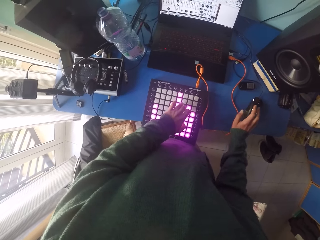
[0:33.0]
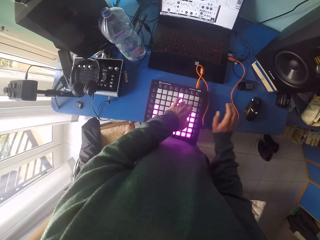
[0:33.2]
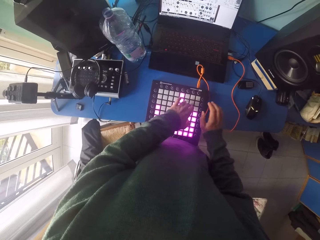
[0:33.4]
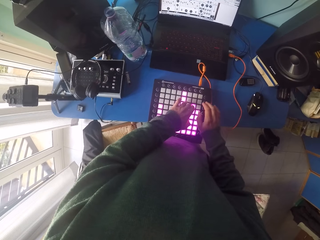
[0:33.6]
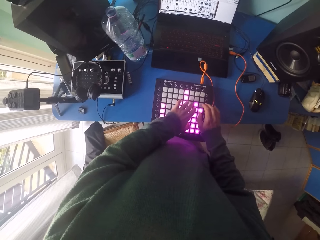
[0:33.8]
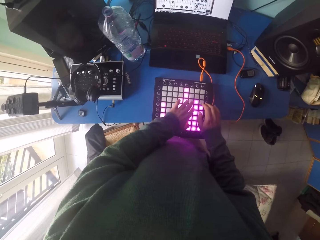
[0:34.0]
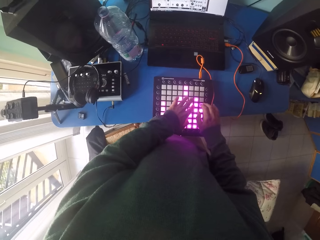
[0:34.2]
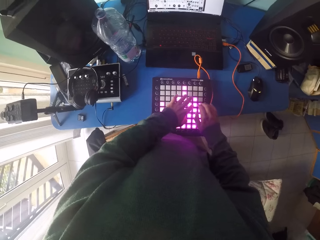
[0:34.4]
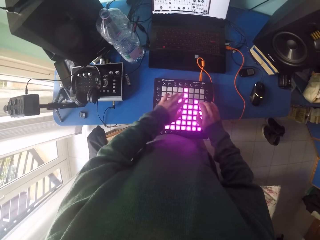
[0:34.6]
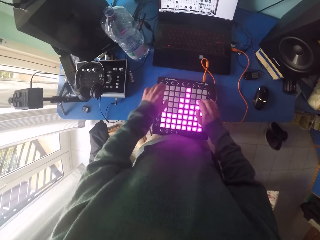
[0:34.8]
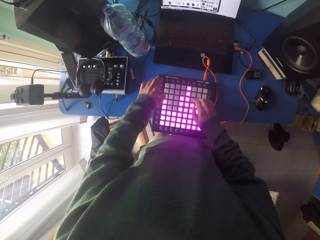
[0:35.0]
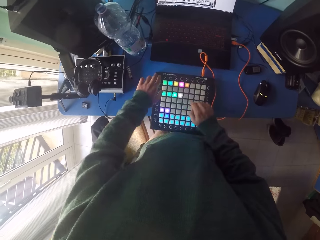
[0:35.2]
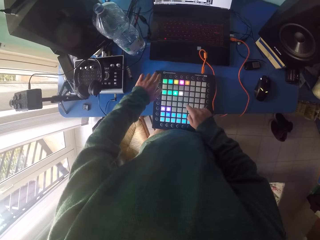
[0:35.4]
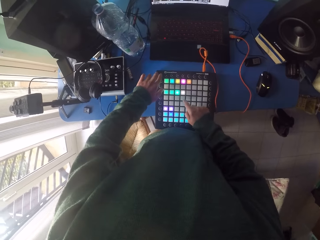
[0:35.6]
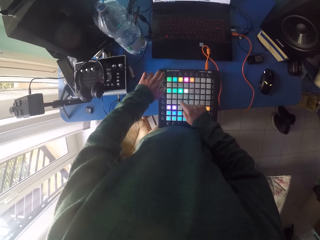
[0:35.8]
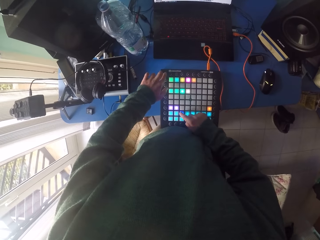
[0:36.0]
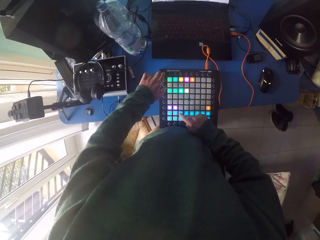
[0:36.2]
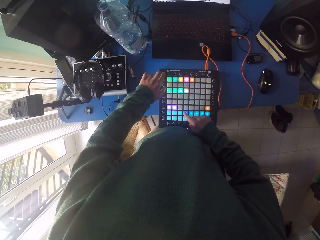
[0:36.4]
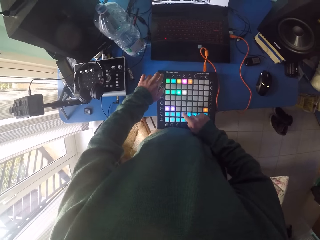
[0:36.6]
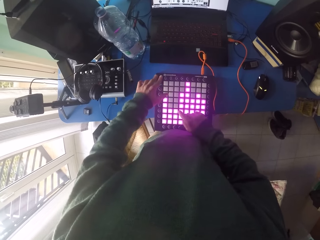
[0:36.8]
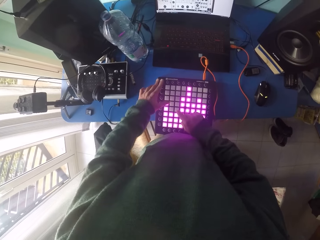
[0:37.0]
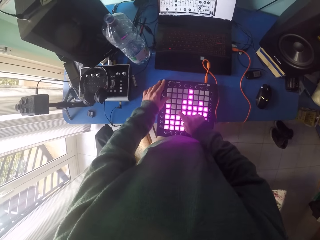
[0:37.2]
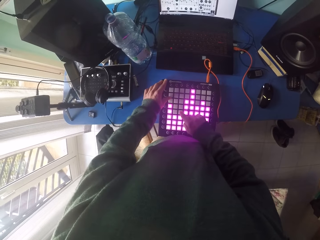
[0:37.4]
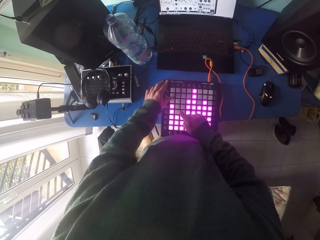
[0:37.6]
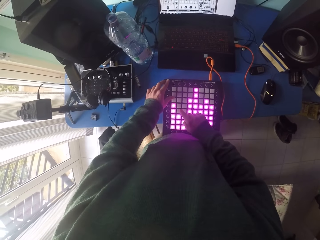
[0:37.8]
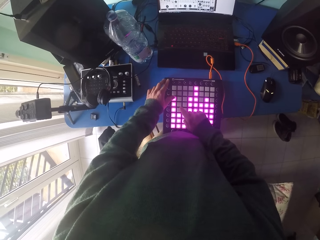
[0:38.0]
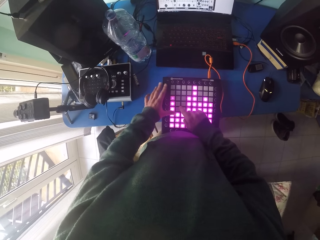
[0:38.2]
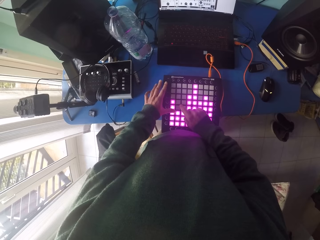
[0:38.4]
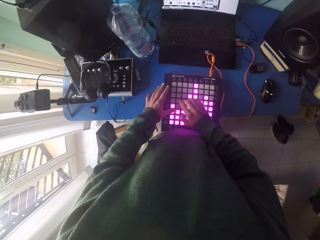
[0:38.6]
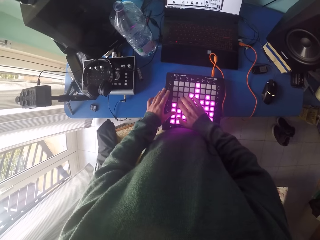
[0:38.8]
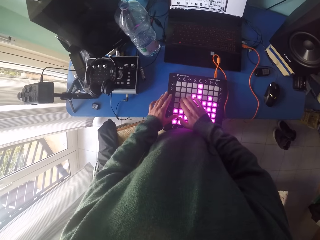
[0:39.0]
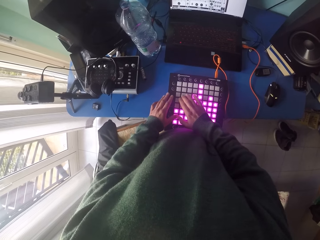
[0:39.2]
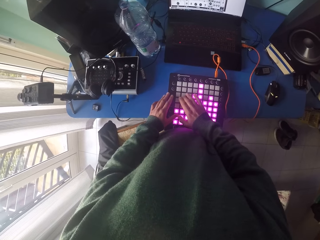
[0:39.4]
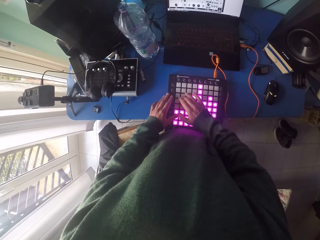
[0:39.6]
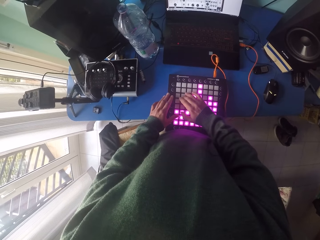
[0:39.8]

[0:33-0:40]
The camera wearer presses the keyboard with both hands. They dial the mixer.
